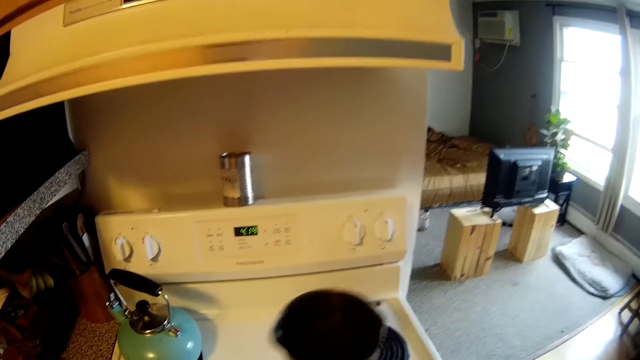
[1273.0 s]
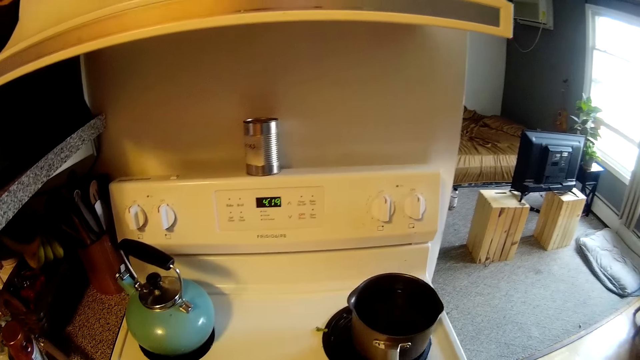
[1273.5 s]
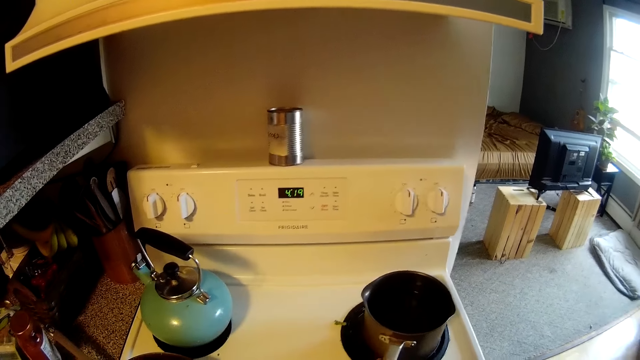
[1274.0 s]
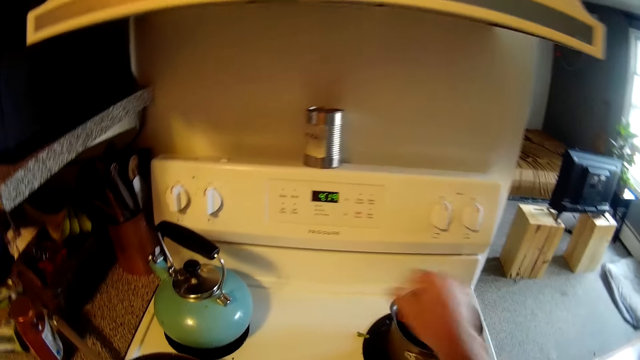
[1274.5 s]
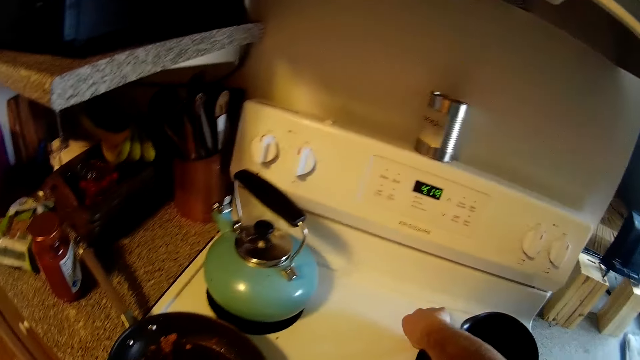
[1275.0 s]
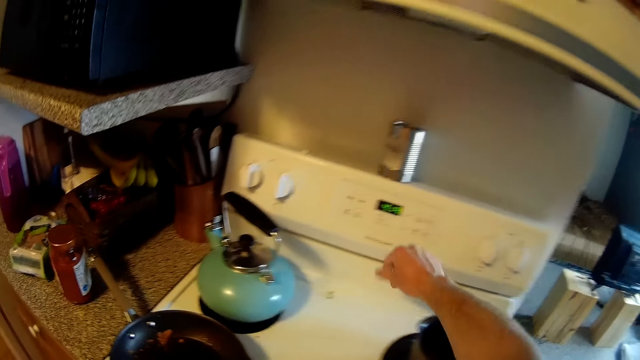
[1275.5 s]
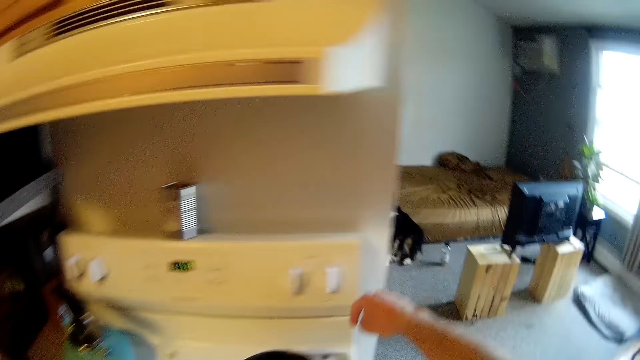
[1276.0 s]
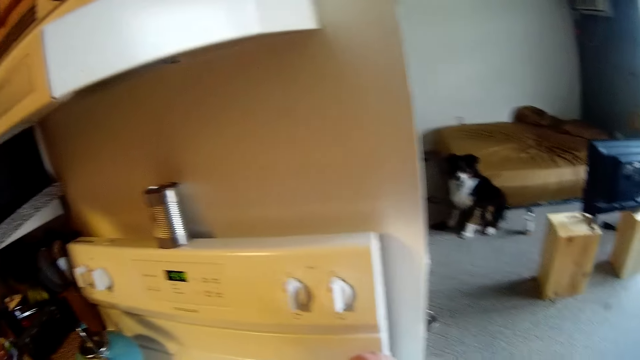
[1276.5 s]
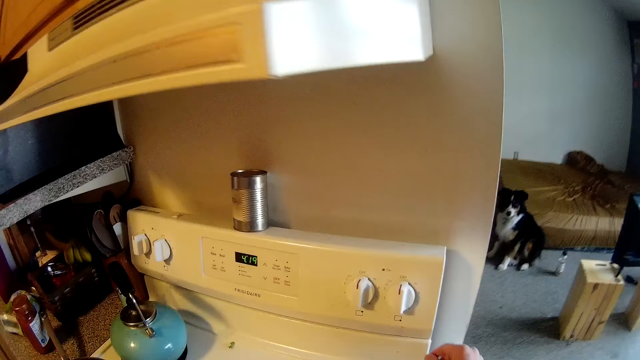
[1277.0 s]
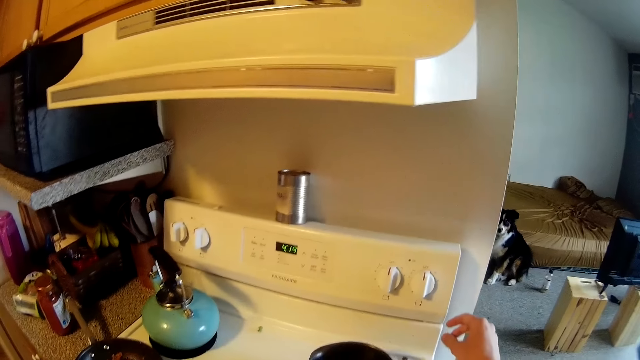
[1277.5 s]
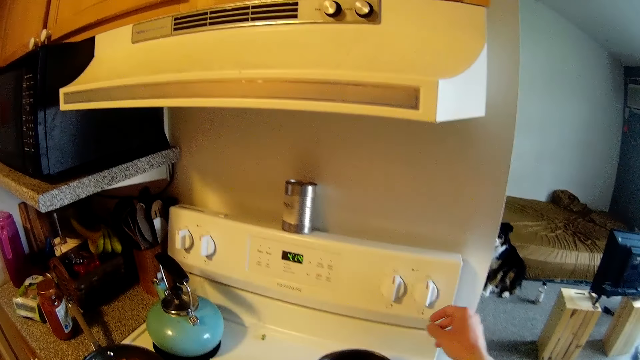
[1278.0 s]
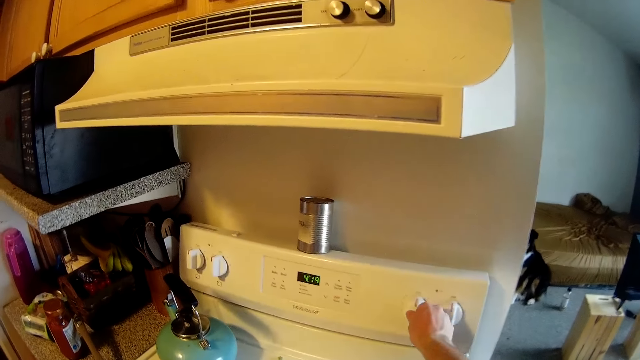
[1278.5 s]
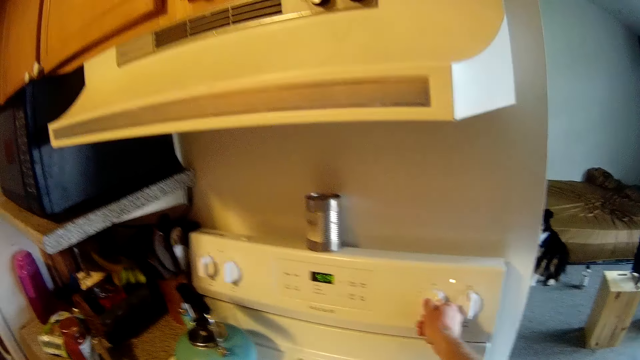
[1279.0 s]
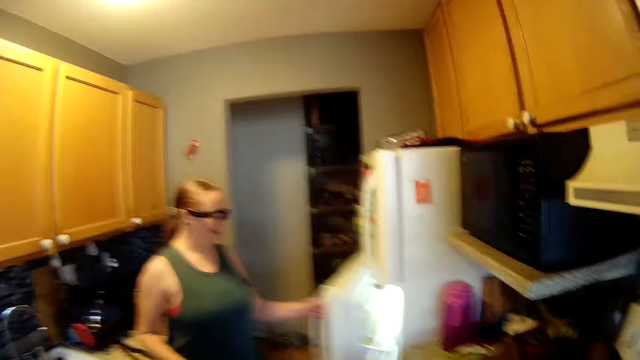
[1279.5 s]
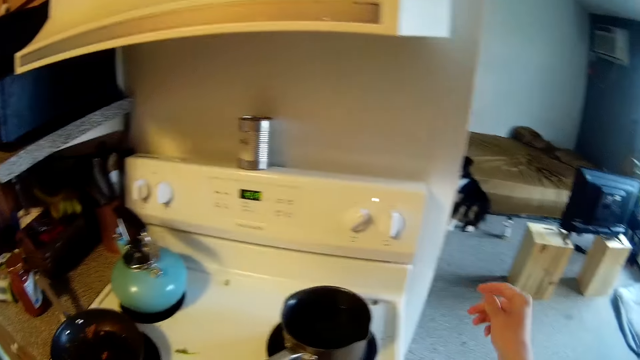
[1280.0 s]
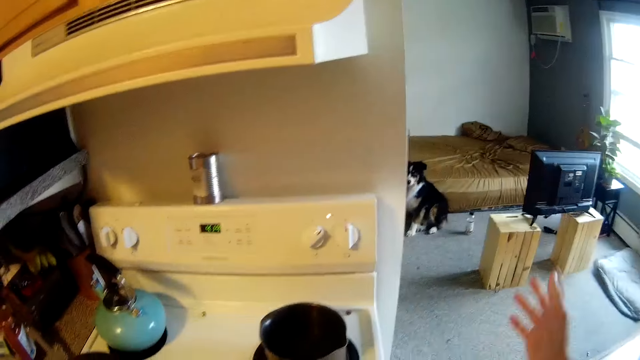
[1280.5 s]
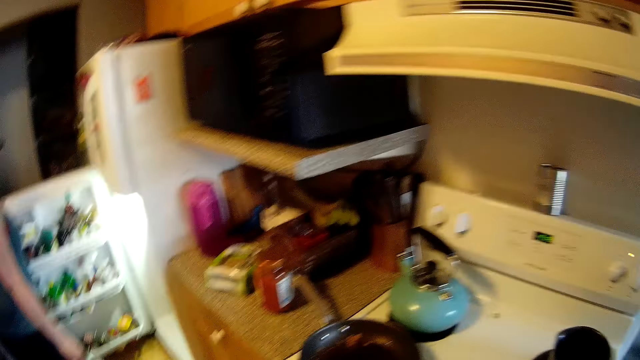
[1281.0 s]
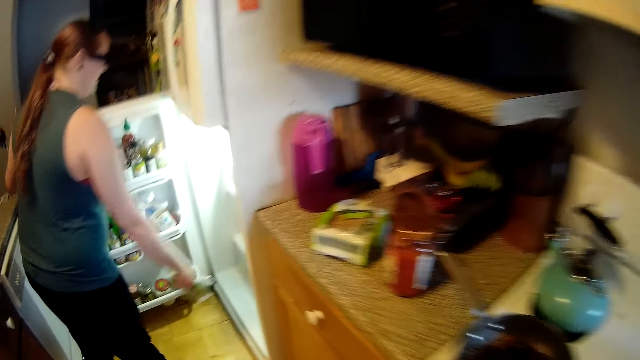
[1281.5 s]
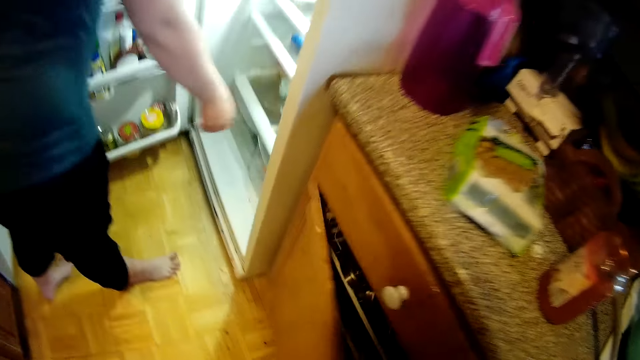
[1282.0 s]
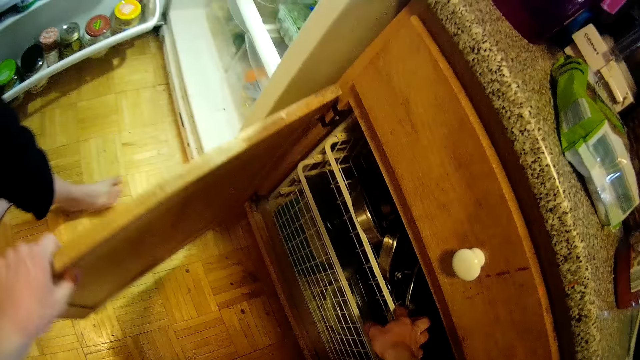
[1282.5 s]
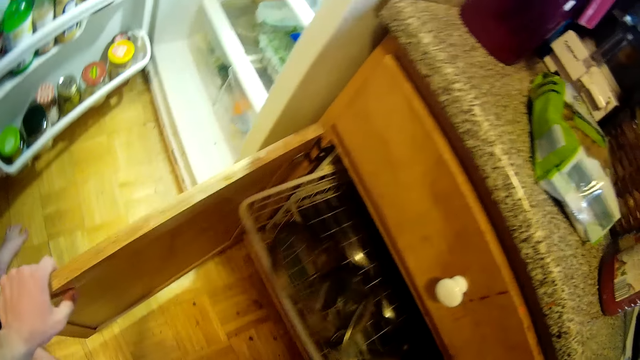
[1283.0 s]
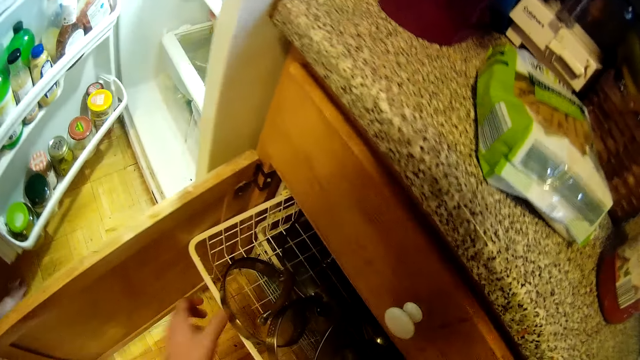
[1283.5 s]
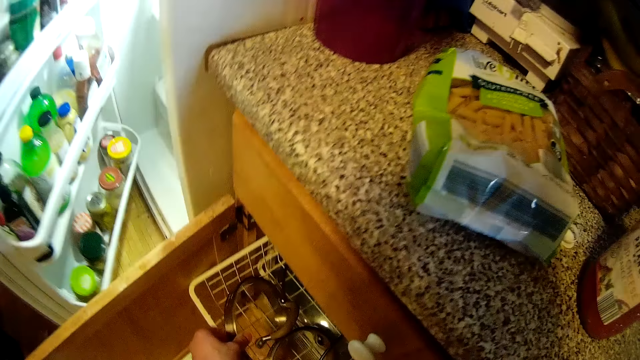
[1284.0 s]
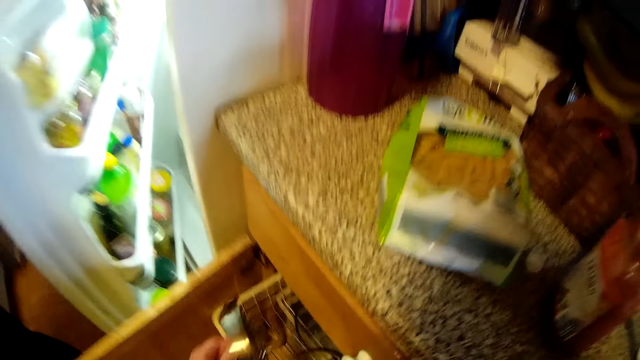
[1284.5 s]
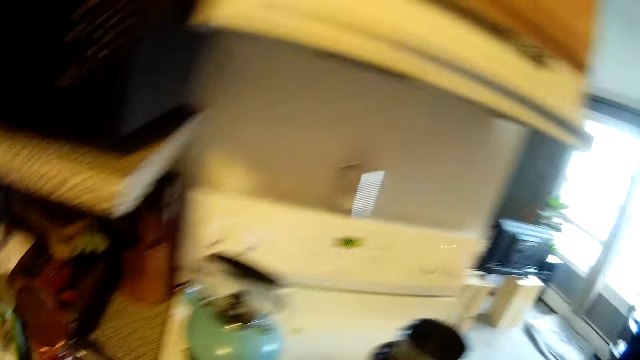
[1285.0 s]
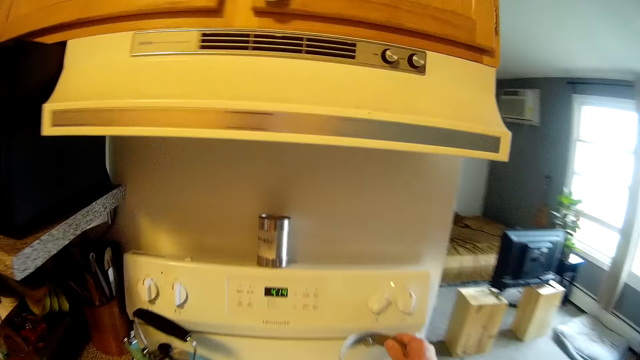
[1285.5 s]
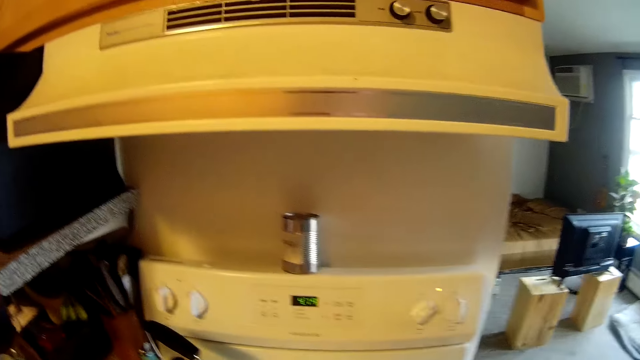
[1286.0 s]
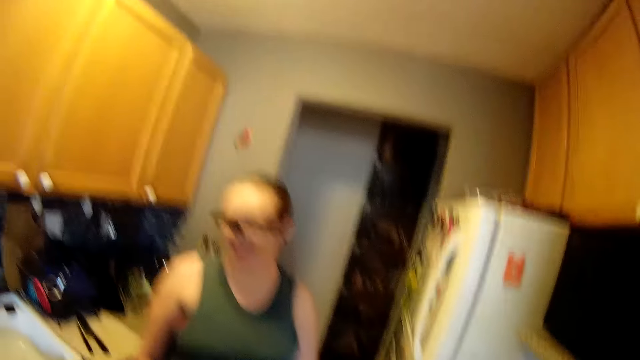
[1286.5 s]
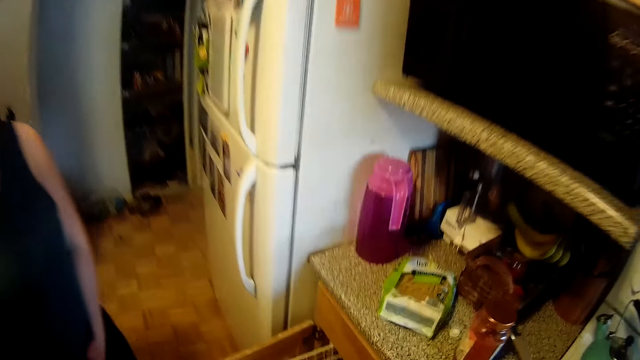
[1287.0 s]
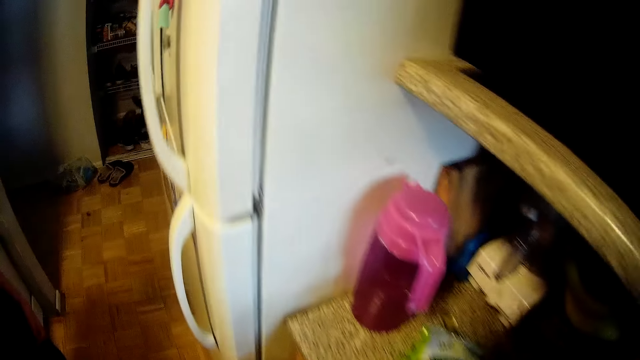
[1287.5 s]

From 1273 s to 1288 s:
The camera wearer places the pot of water in his right hand on a gas cooker. He flicks dirt from the gas cooker with his right hand. He turns a knob on the gas cooker with his right hand. A woman opens the refrigerator with her left hand. She holds a packet of vegetables in her right hand. She throws the pack of vegetables in her right hand into the refrigerator. The camera wearer opens a dishwasher cabinet with his left hand. He slides a dishwasher drawer with his right hand. The woman closes the refrigerator with her left hand. The camera wearer takes a pot cover from the dishwasher drawer with his left hand. He covers the pot on the gas cooker with the pot cover in his right hand.

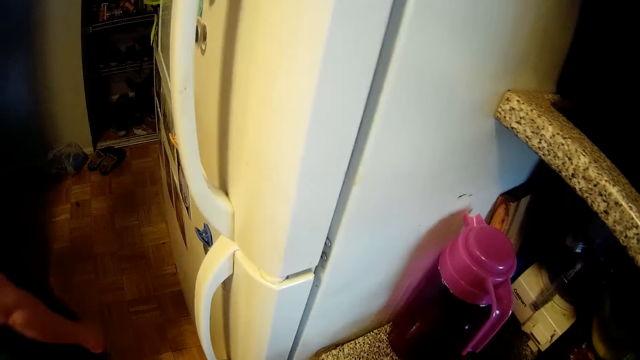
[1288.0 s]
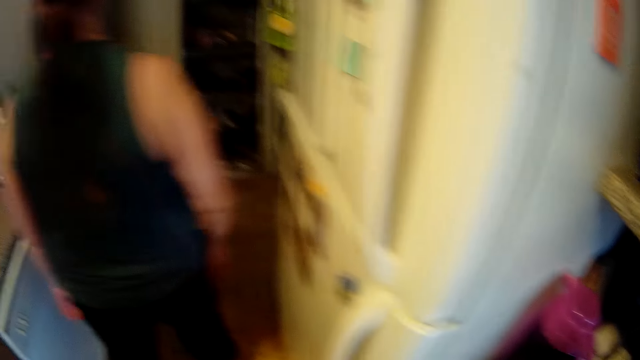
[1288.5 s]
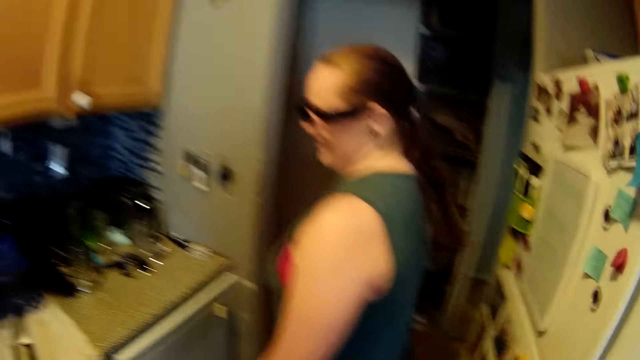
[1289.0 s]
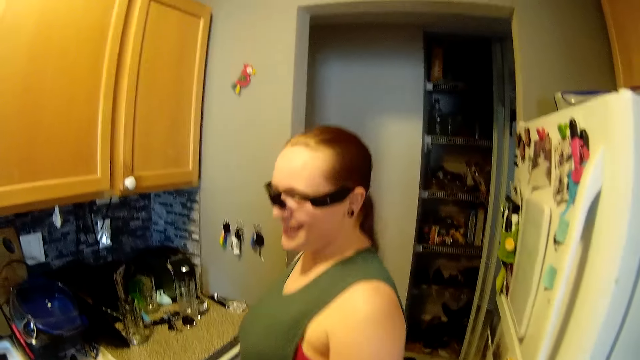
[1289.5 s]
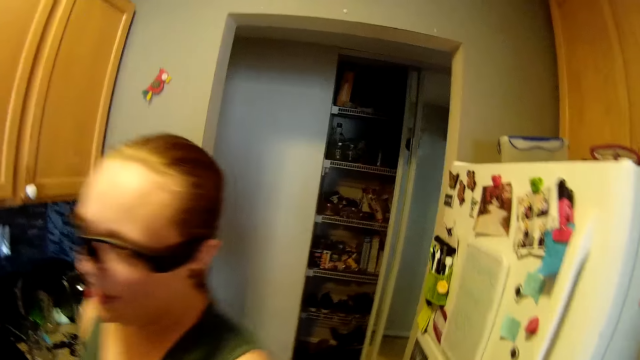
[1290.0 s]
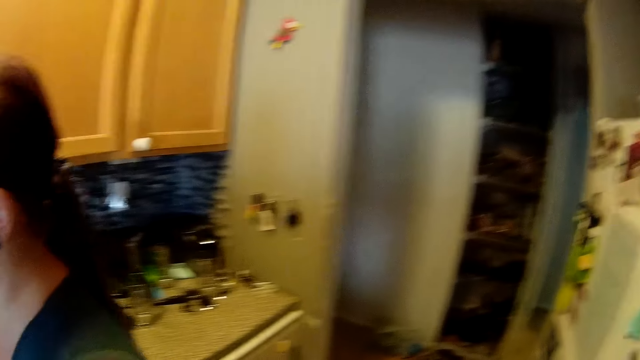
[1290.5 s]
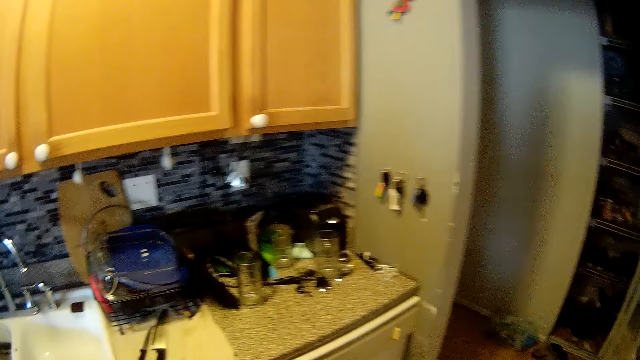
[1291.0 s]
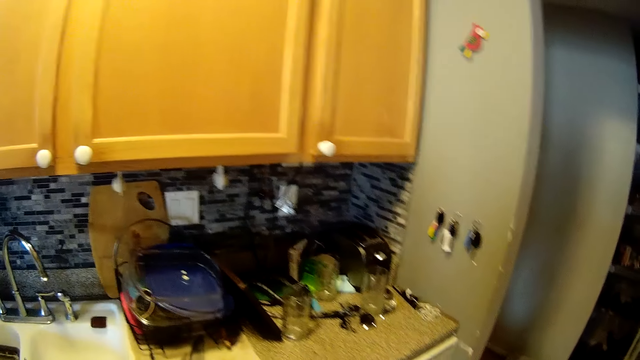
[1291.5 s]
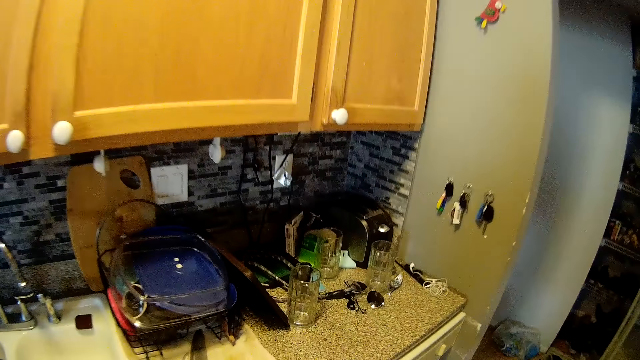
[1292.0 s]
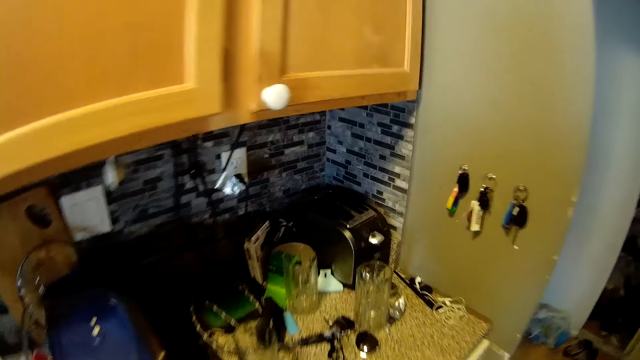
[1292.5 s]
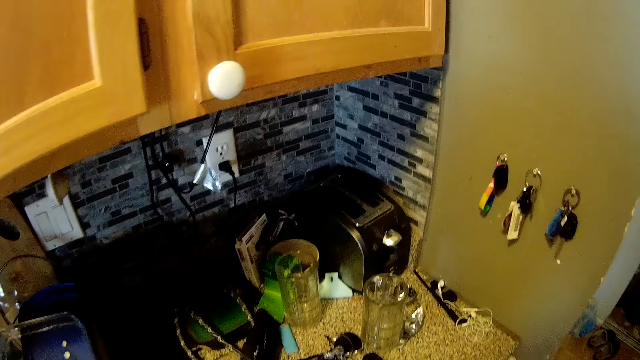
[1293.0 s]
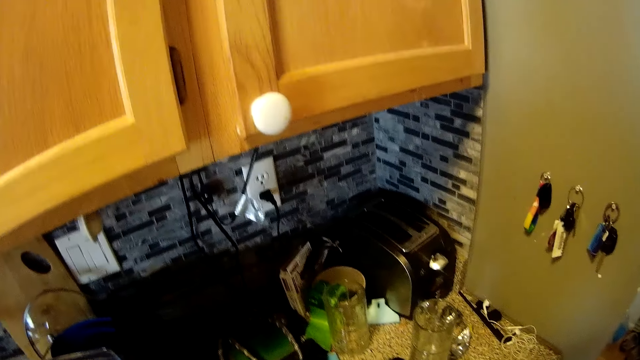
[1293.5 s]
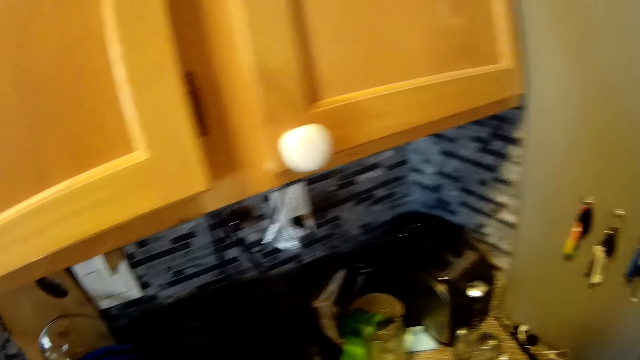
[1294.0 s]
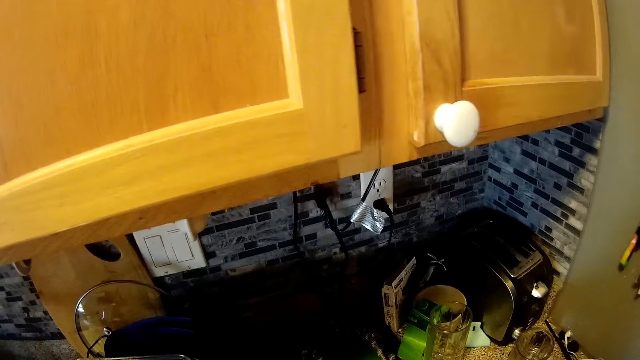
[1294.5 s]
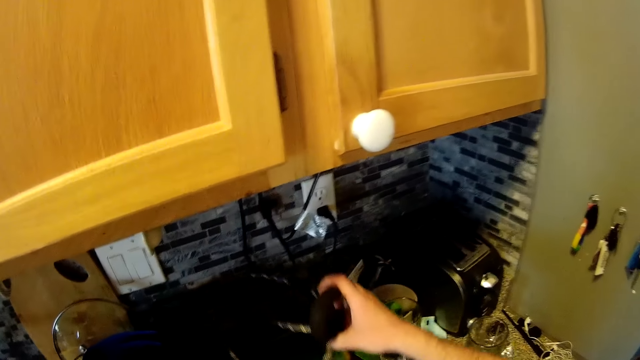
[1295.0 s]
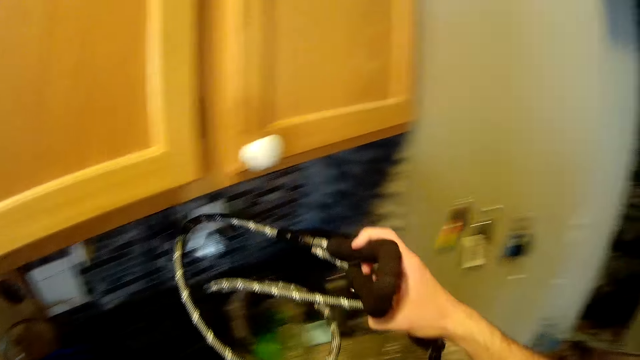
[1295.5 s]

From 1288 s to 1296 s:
The camera wearer takes the folded dog leash on the kitchen table with his right hand.
